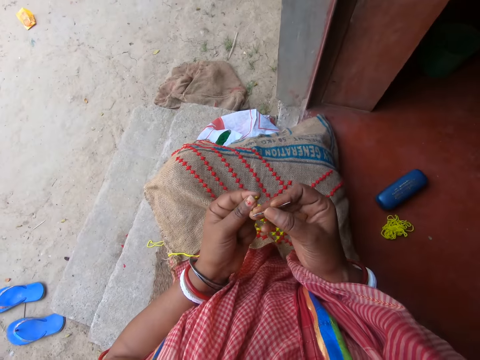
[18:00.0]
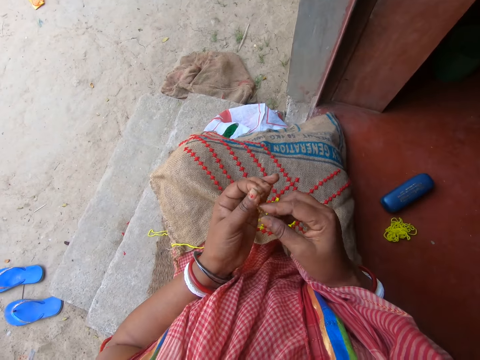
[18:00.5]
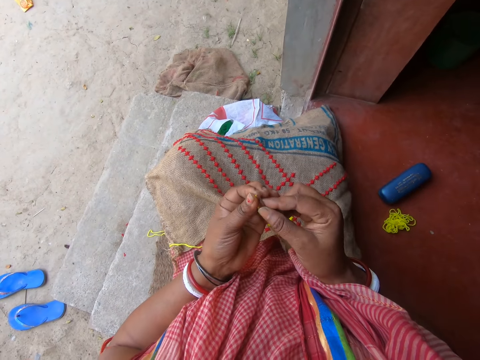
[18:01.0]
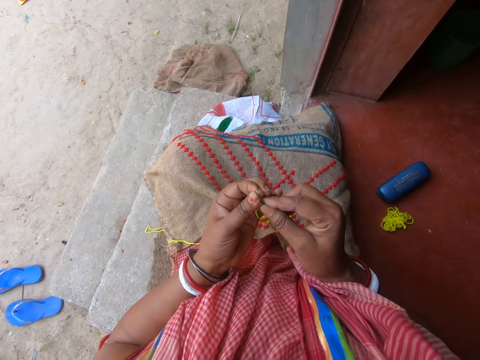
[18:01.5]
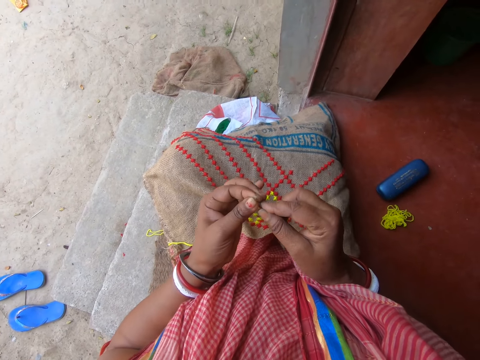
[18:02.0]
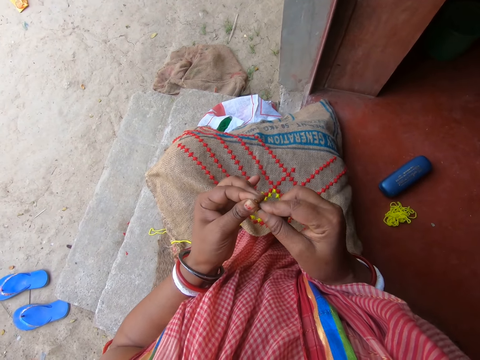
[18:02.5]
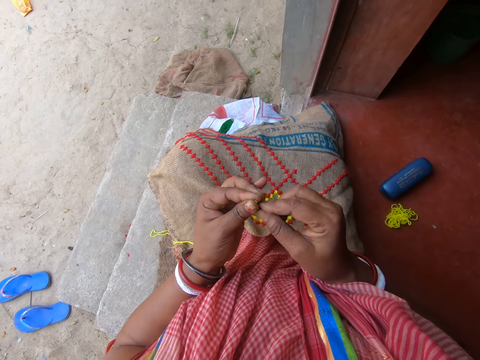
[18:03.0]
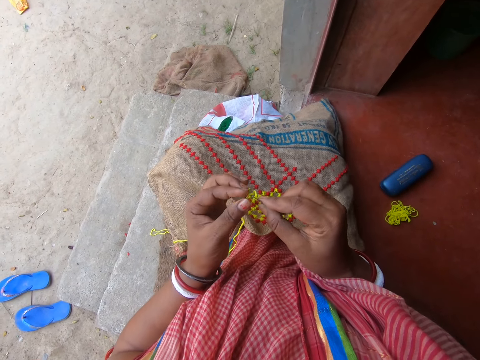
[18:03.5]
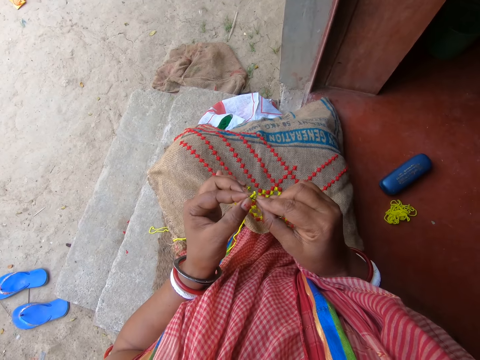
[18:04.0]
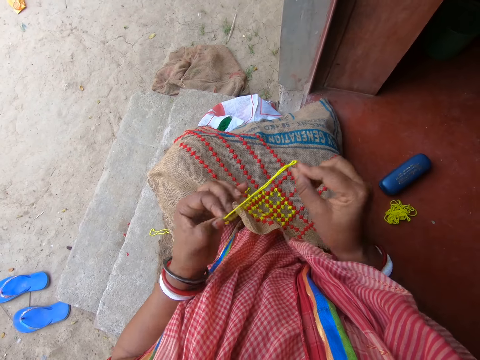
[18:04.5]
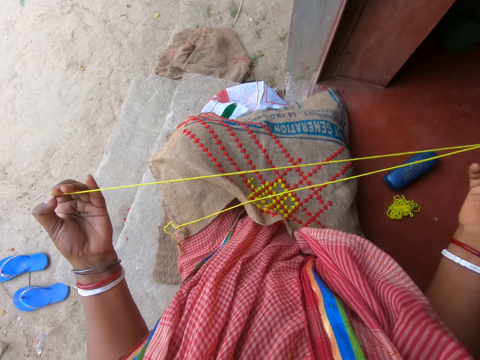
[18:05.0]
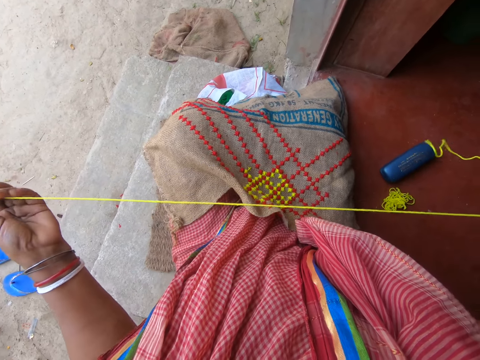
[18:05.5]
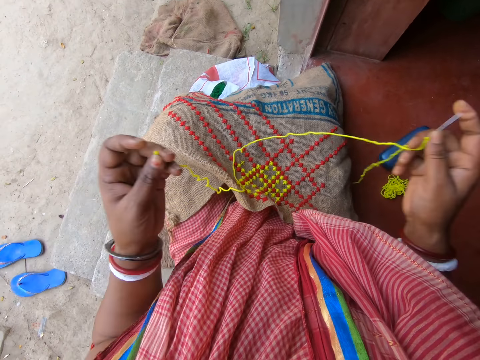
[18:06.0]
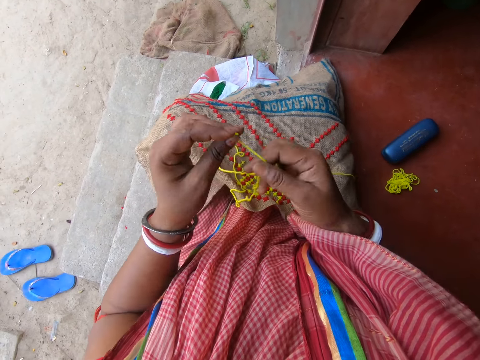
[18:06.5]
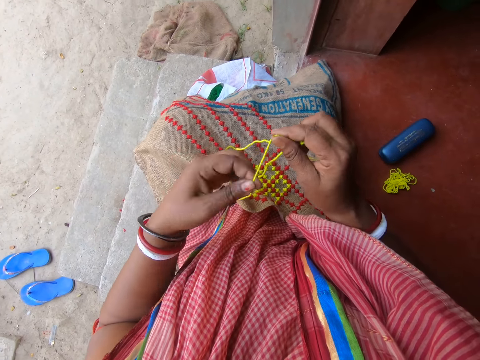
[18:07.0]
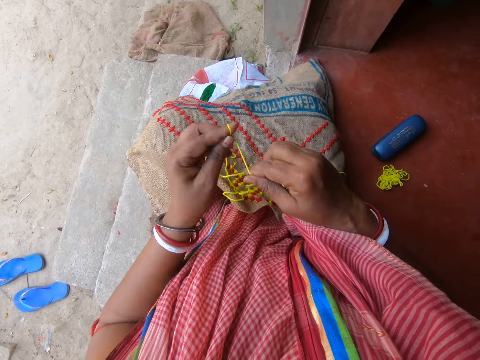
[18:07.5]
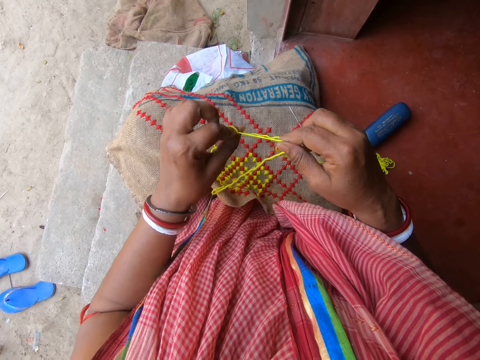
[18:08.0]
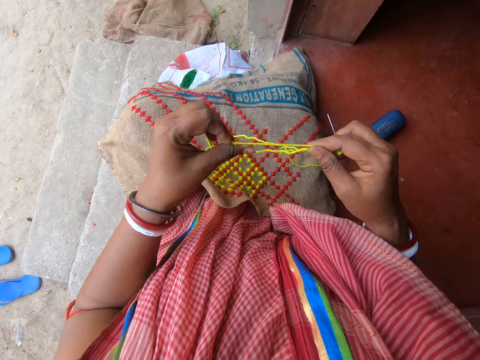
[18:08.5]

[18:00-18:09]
The camera wearer inserts the thread or string into the needle in her right hand with her left hand. She pulls the thread in the needle in her right hand with her left hand. She pulls the needle using both hands. She holds the thread with her hands. She rolls the thread in her right hand on her left finger. She ties the string around her finger.

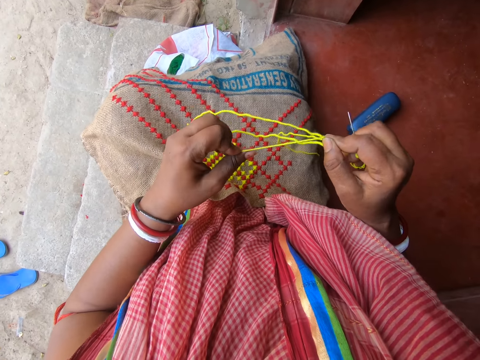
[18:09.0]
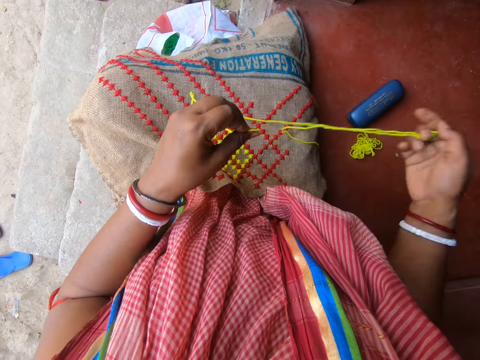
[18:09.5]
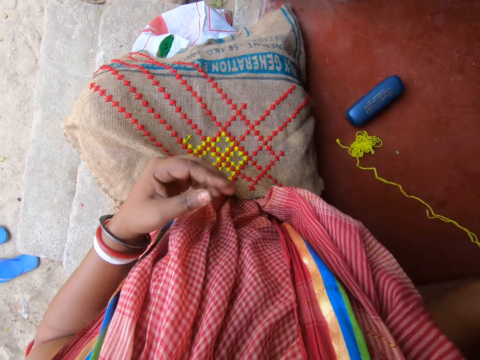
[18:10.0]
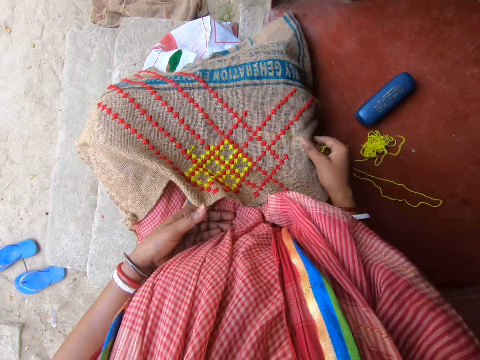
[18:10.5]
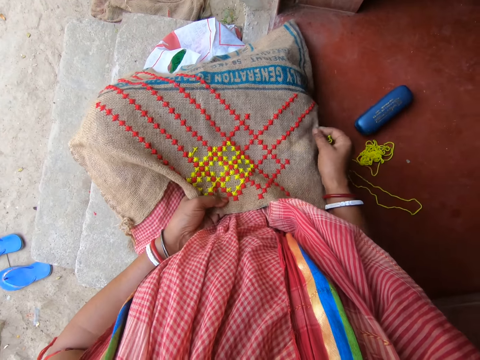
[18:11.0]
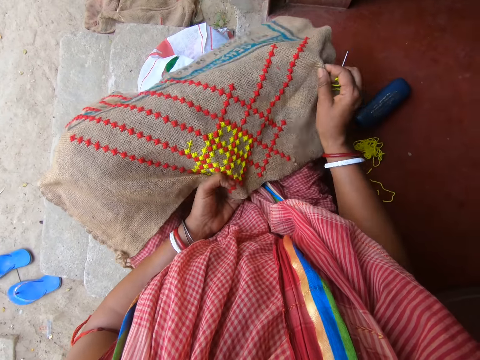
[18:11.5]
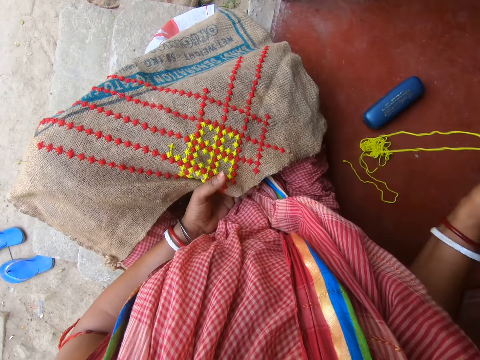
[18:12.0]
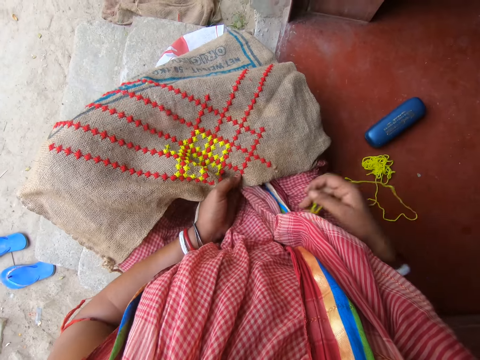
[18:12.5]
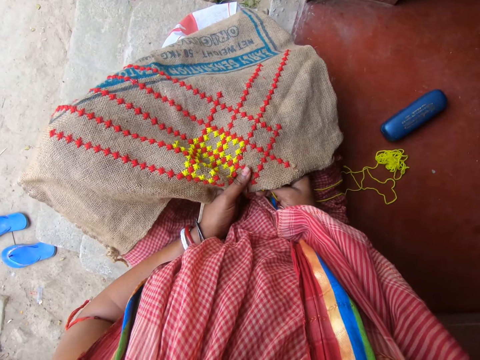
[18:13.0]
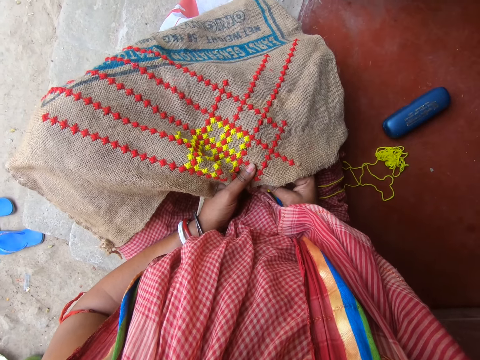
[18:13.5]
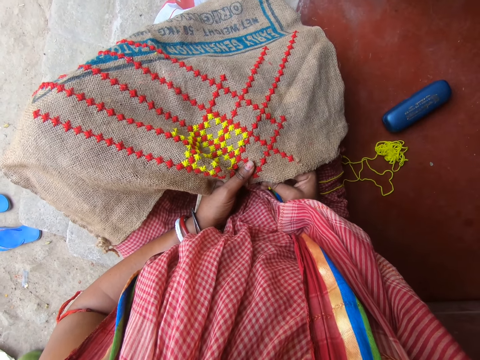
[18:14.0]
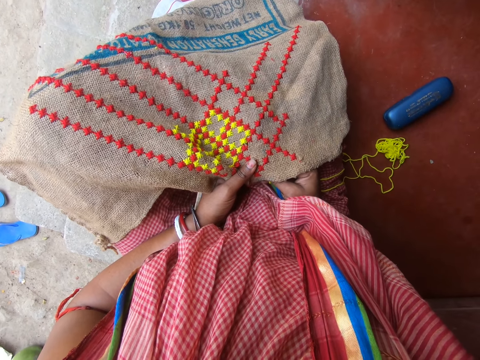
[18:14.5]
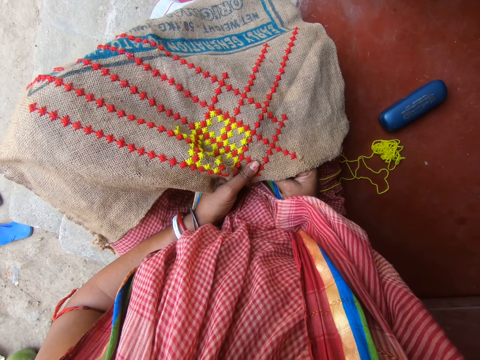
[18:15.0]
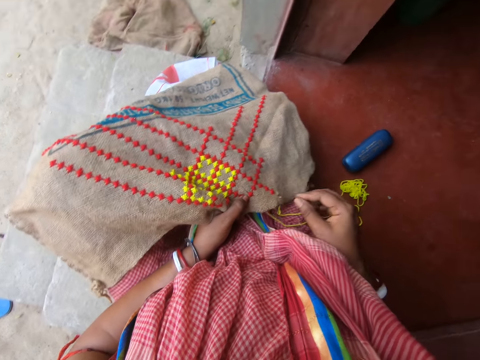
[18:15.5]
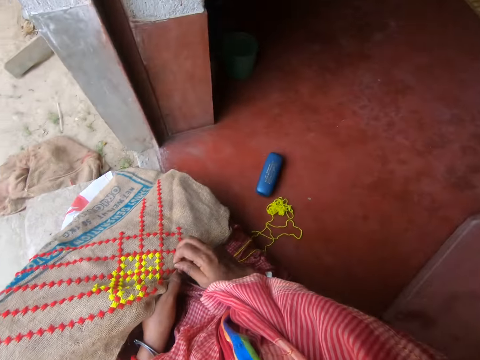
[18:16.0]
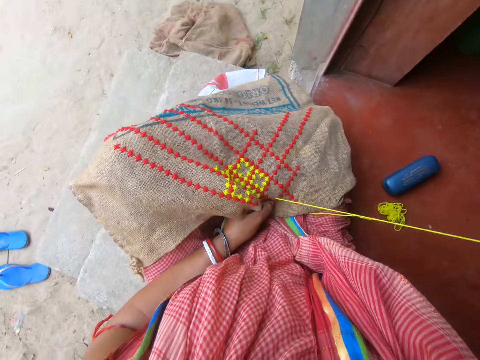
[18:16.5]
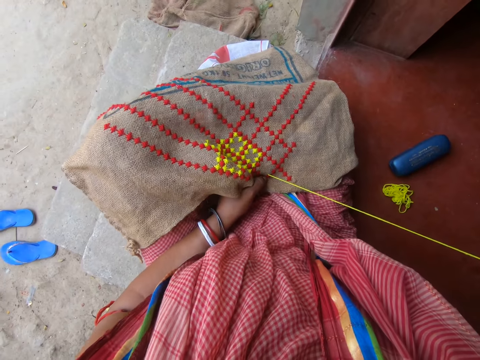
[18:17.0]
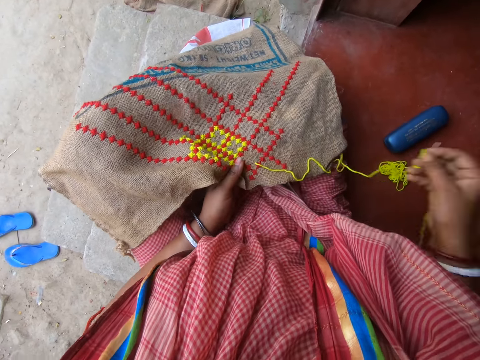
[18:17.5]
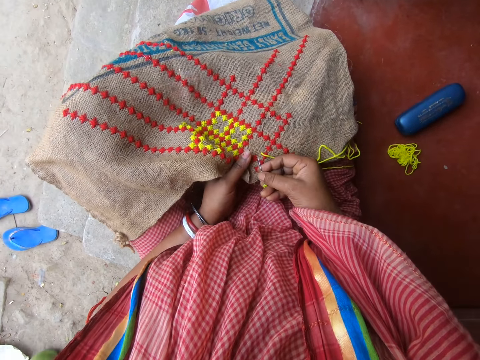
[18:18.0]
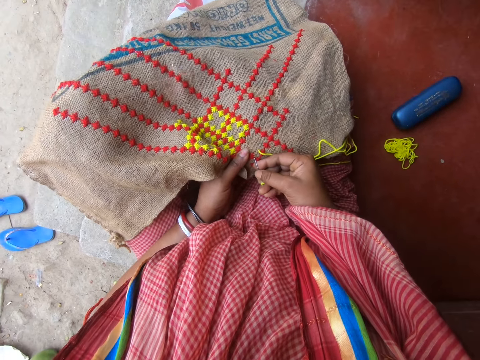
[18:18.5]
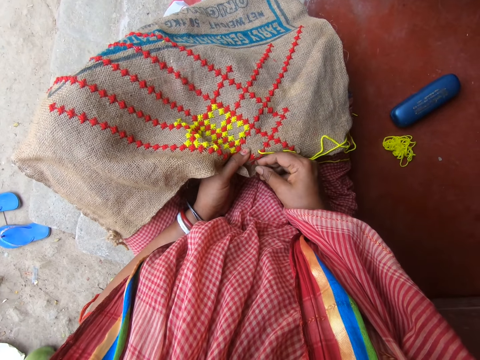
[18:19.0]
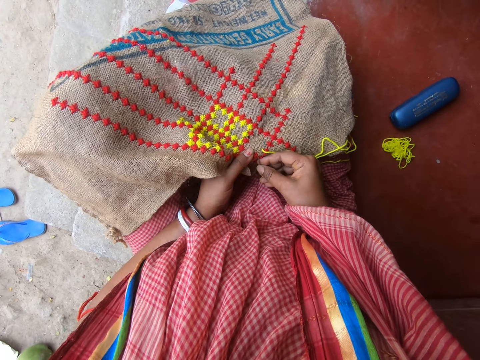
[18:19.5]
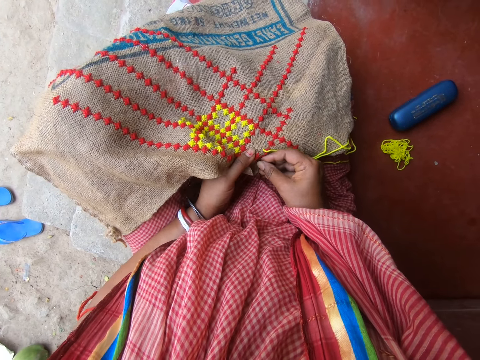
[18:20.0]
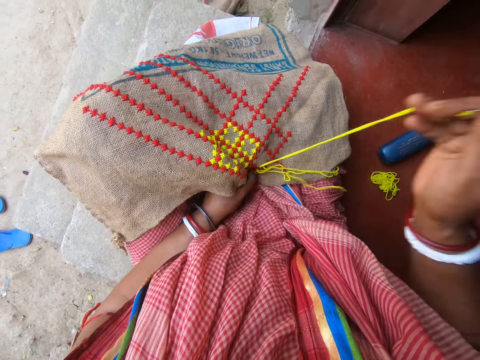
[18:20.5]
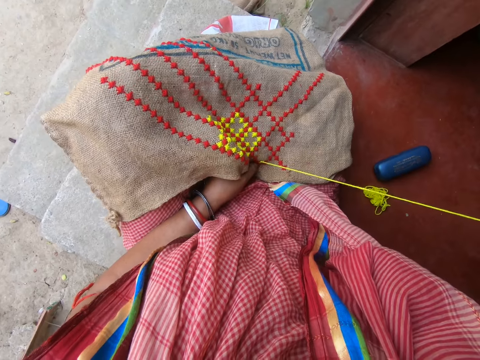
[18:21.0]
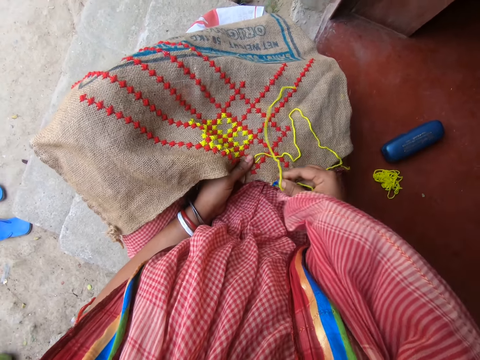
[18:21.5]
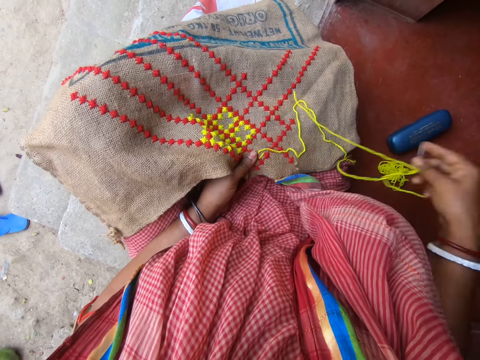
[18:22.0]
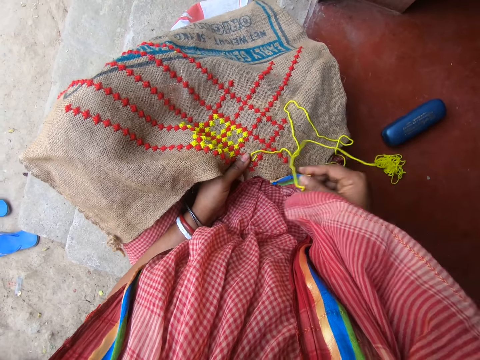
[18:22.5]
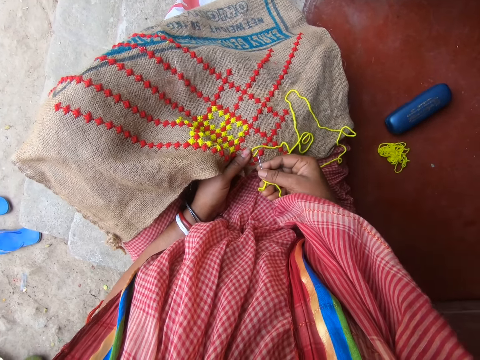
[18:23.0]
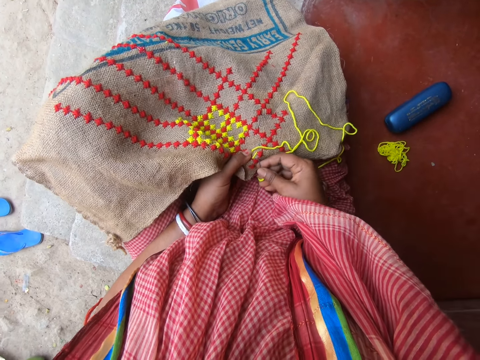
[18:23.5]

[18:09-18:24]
The camera wearer pulls the thread in her right hand with her left hand. She holds the fabric on her laps with her left hand and moves the fabric on her laps with her right hand. She lifts the sack using both hands and places the sack on her laps. She embroiders the fabric on her laps with the needle and thread in her right hand. She pulls the thread. She knits the fabric.

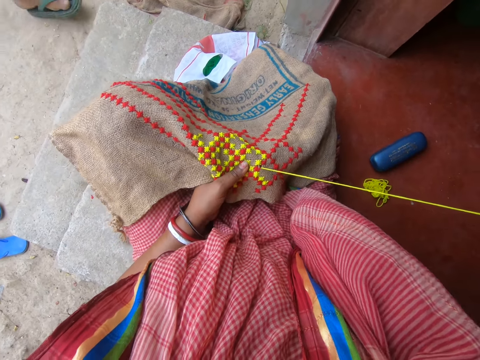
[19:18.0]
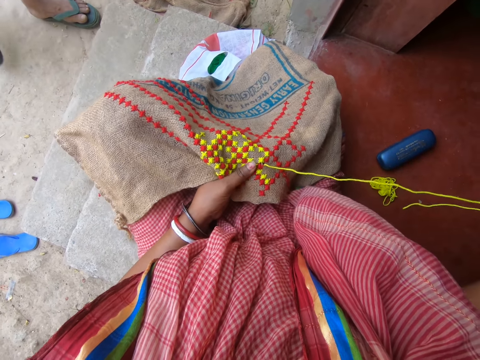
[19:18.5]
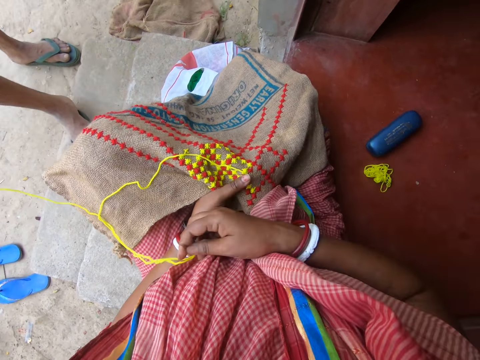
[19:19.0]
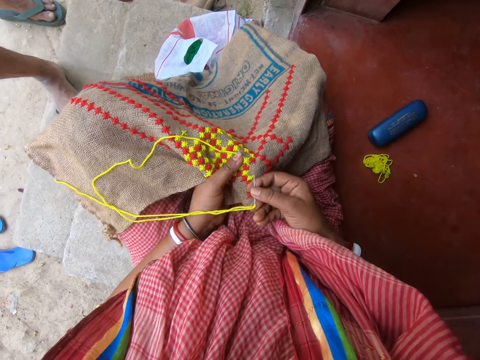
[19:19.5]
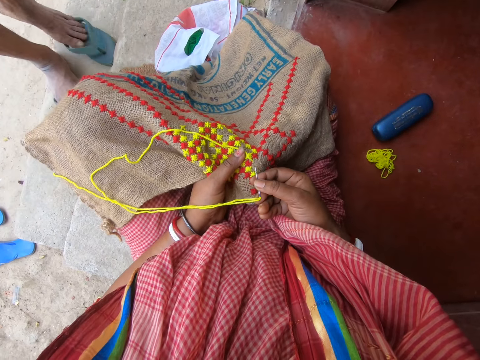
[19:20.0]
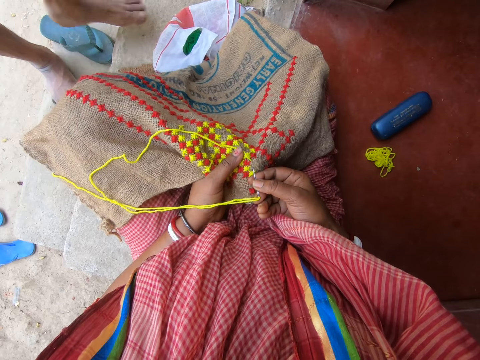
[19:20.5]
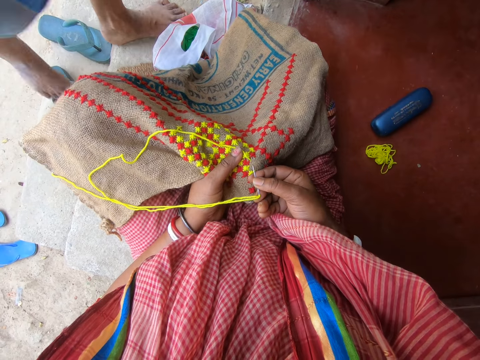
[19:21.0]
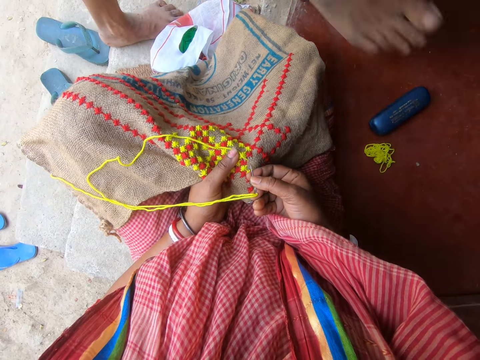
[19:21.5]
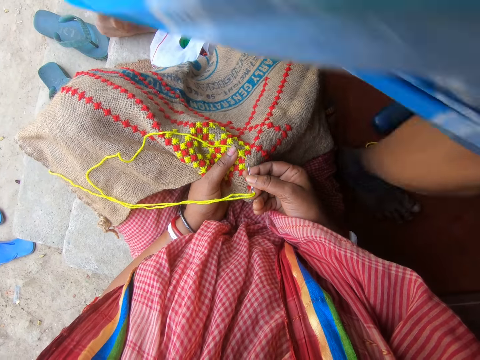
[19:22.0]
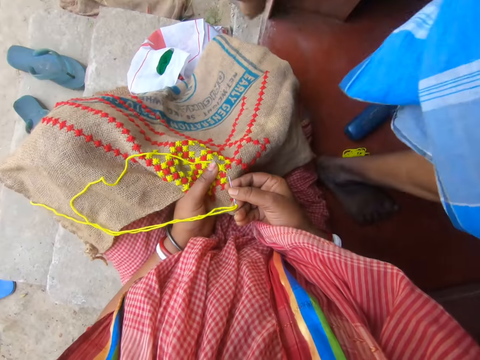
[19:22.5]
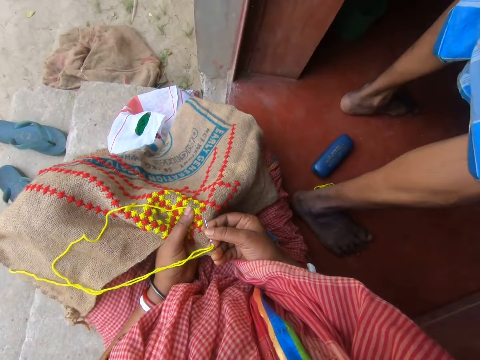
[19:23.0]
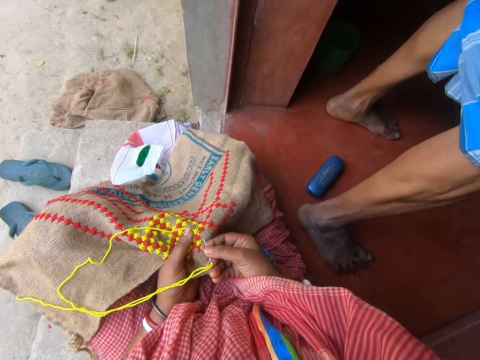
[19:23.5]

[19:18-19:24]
A man walks past the camera wearer.
